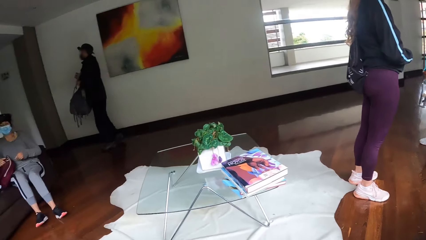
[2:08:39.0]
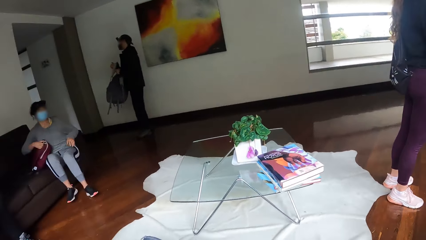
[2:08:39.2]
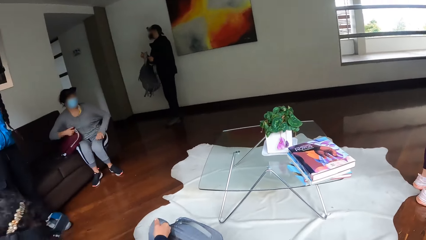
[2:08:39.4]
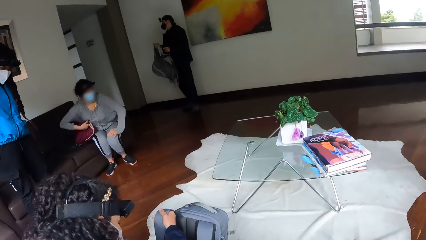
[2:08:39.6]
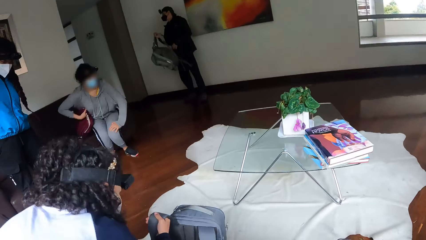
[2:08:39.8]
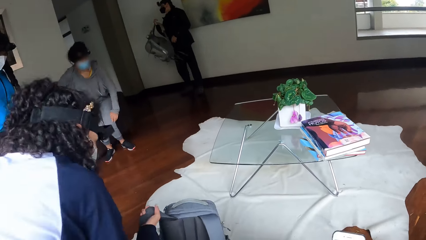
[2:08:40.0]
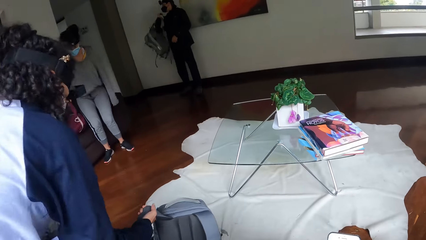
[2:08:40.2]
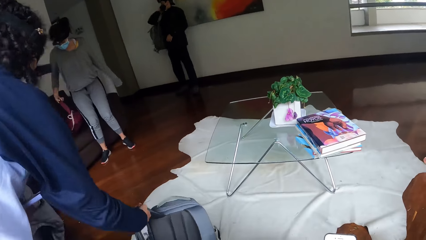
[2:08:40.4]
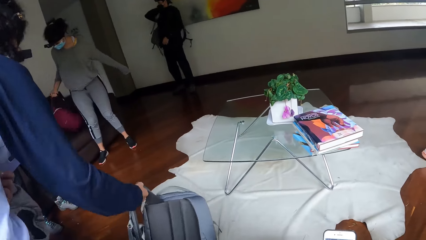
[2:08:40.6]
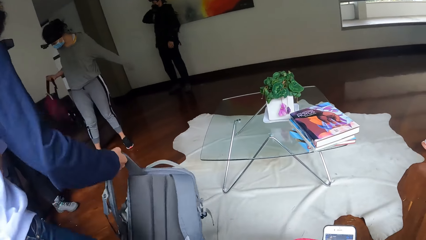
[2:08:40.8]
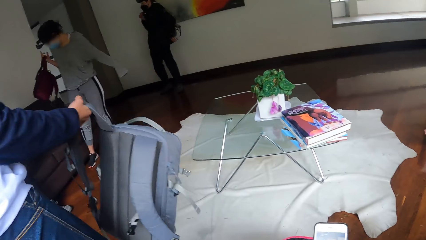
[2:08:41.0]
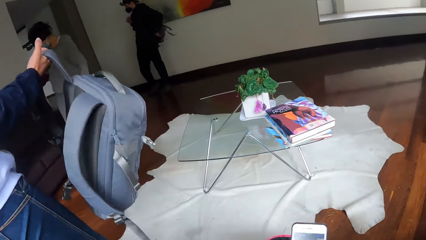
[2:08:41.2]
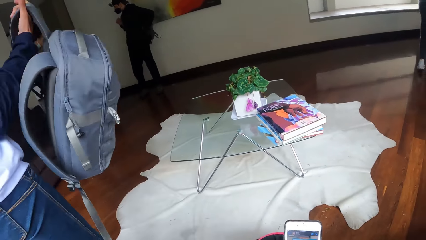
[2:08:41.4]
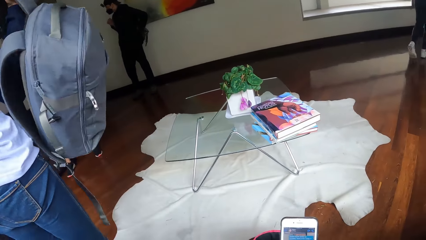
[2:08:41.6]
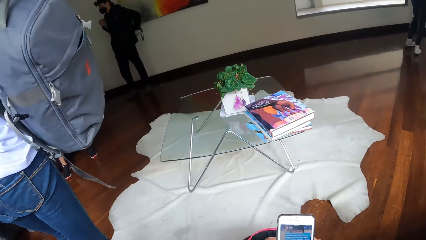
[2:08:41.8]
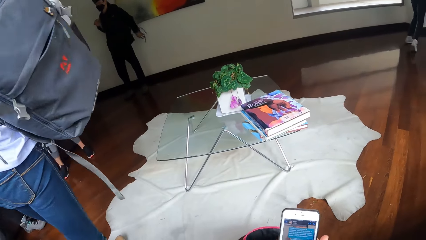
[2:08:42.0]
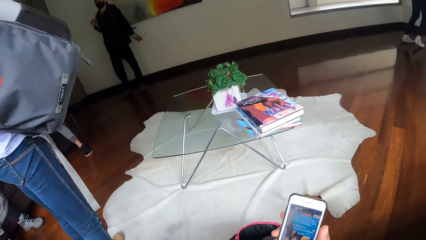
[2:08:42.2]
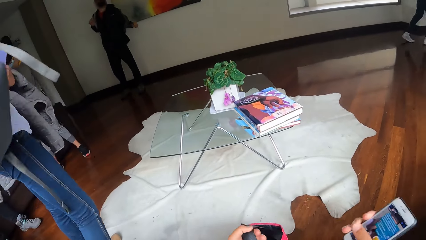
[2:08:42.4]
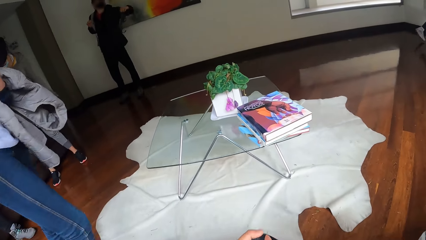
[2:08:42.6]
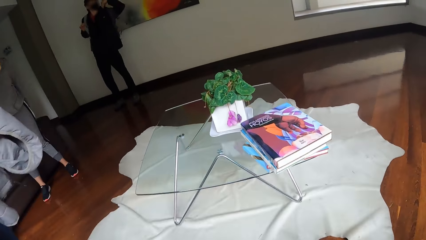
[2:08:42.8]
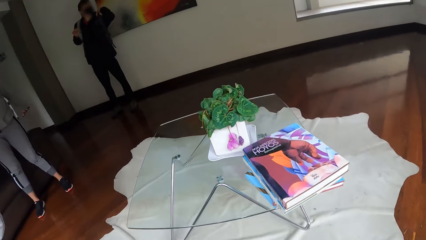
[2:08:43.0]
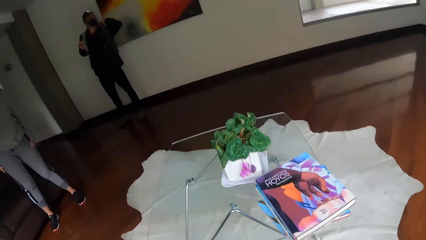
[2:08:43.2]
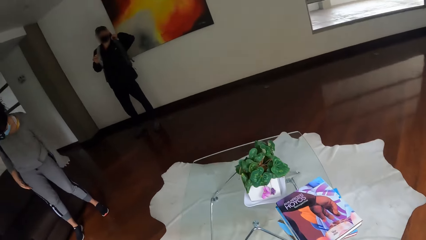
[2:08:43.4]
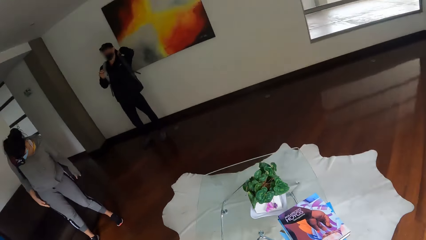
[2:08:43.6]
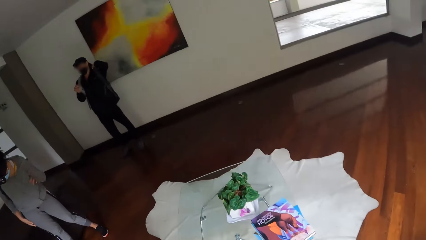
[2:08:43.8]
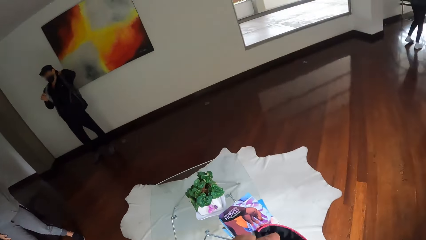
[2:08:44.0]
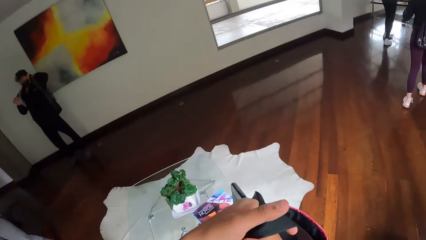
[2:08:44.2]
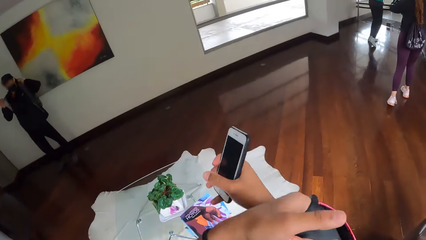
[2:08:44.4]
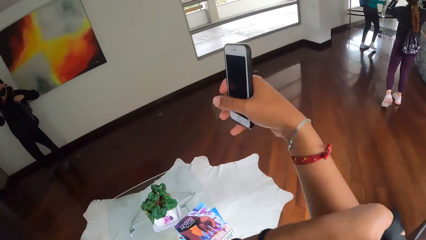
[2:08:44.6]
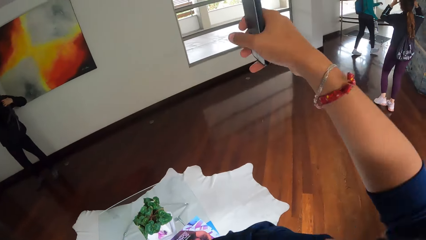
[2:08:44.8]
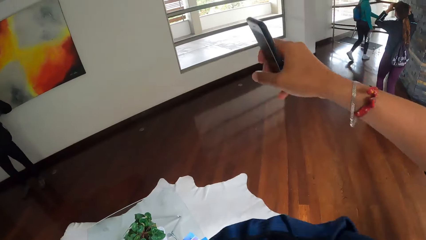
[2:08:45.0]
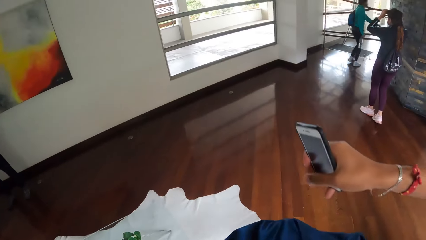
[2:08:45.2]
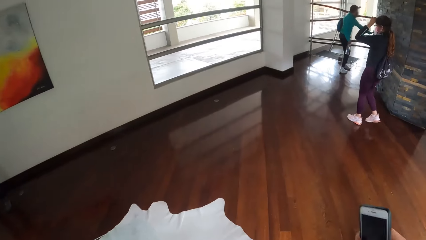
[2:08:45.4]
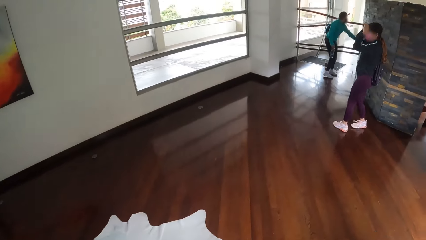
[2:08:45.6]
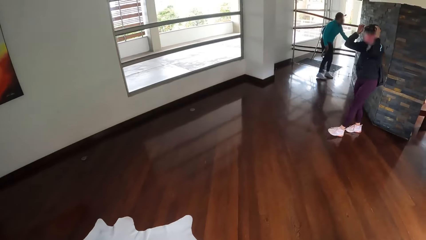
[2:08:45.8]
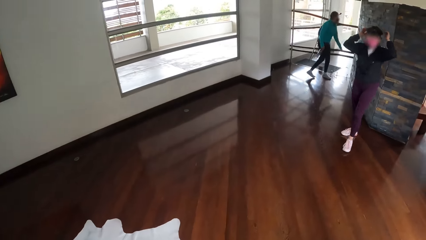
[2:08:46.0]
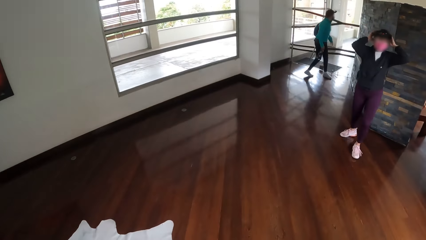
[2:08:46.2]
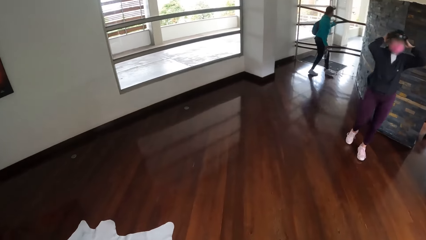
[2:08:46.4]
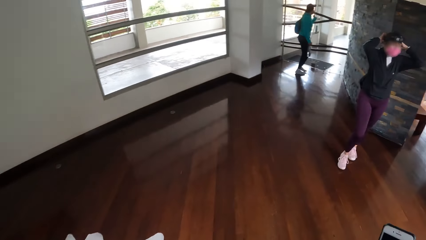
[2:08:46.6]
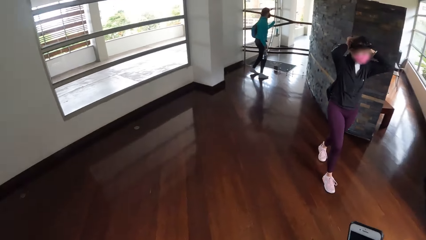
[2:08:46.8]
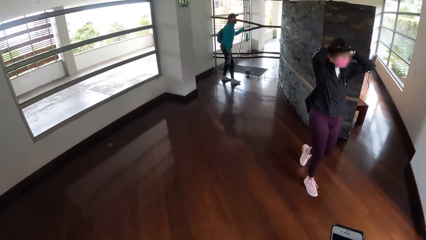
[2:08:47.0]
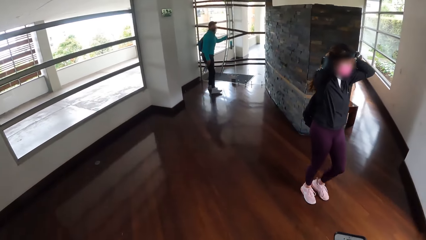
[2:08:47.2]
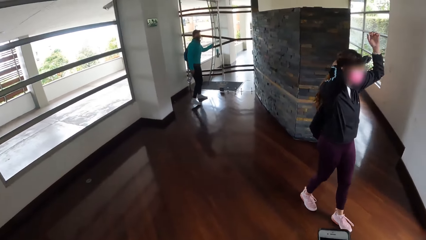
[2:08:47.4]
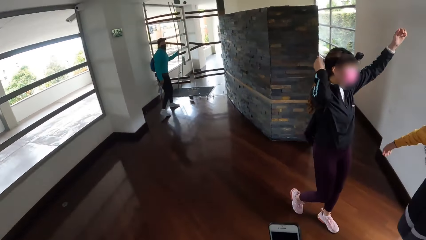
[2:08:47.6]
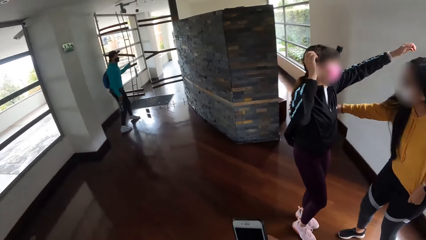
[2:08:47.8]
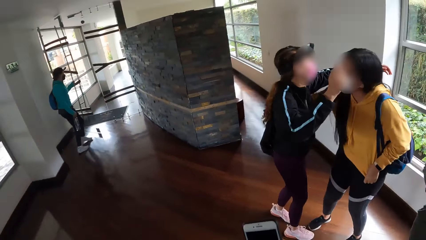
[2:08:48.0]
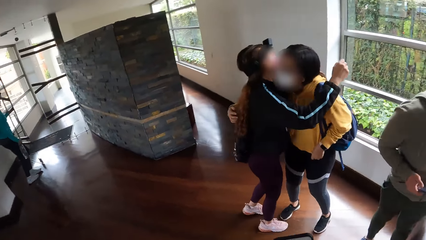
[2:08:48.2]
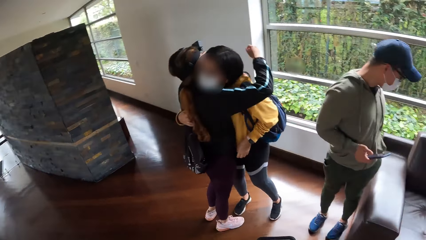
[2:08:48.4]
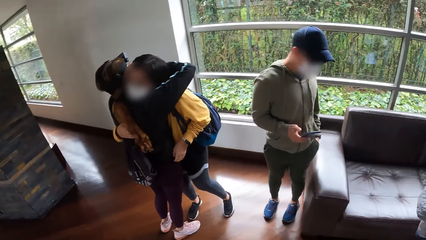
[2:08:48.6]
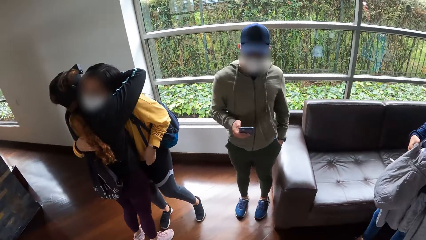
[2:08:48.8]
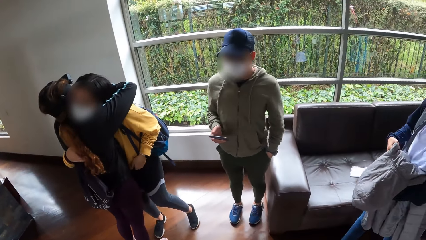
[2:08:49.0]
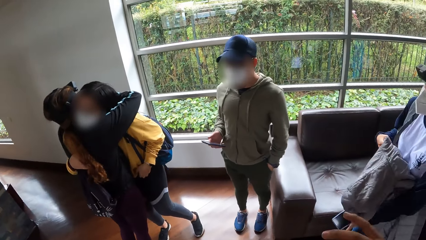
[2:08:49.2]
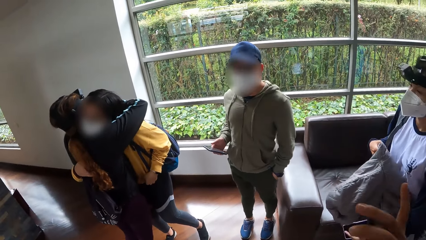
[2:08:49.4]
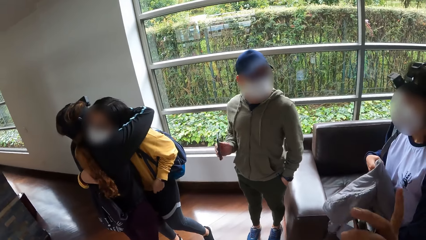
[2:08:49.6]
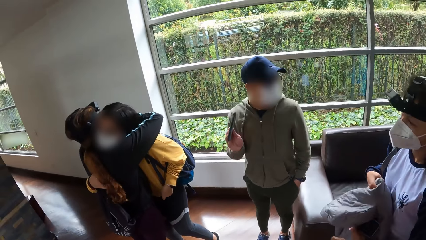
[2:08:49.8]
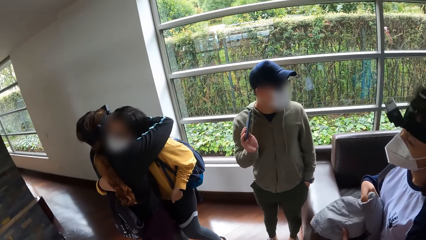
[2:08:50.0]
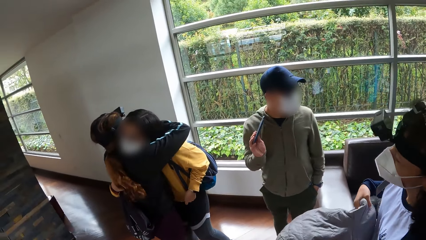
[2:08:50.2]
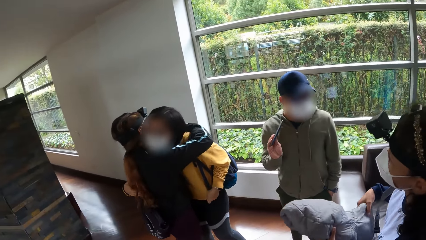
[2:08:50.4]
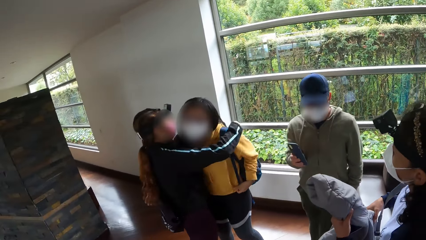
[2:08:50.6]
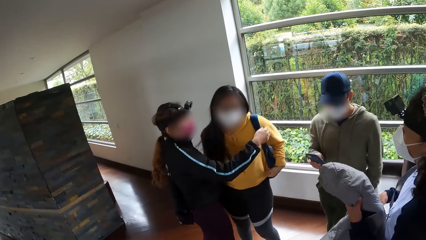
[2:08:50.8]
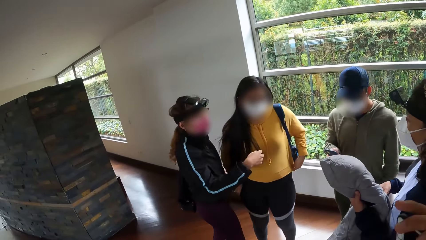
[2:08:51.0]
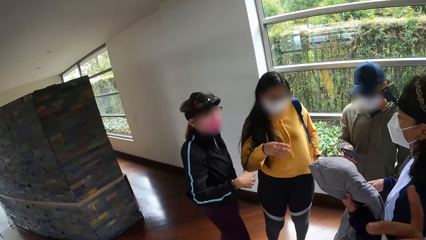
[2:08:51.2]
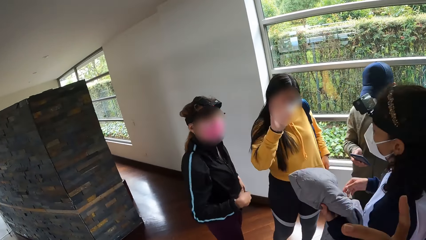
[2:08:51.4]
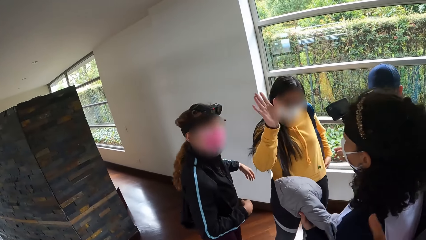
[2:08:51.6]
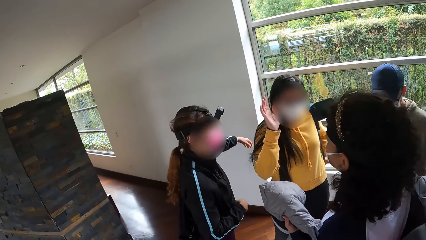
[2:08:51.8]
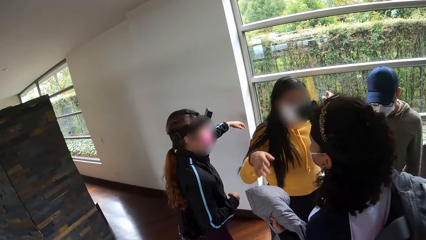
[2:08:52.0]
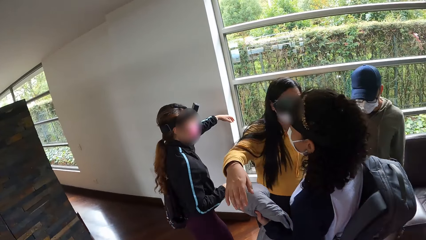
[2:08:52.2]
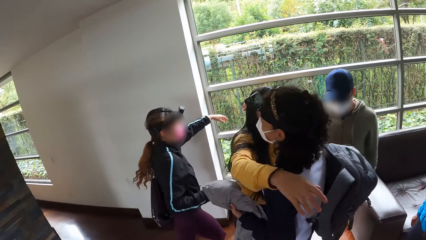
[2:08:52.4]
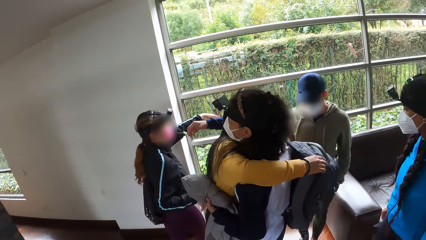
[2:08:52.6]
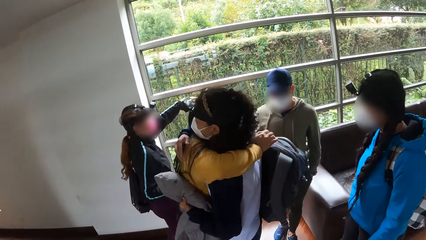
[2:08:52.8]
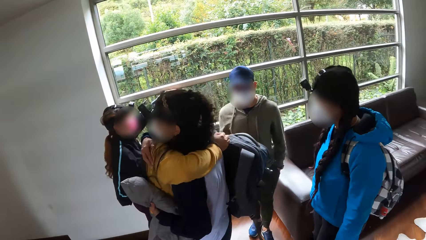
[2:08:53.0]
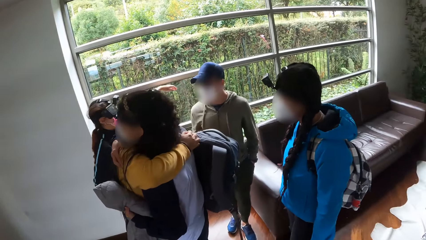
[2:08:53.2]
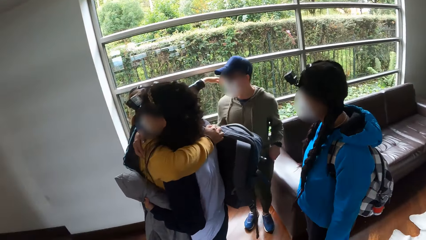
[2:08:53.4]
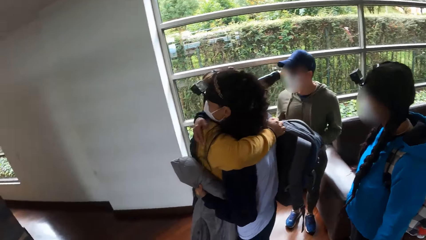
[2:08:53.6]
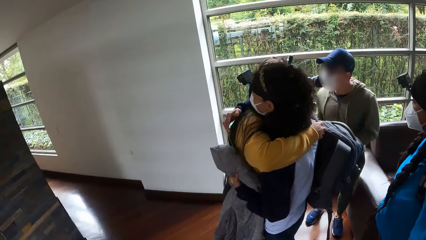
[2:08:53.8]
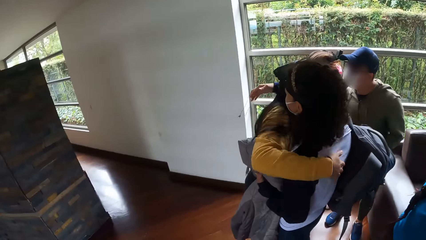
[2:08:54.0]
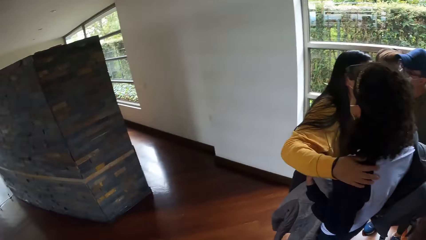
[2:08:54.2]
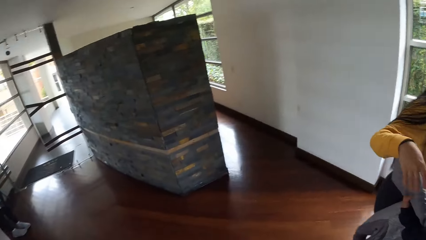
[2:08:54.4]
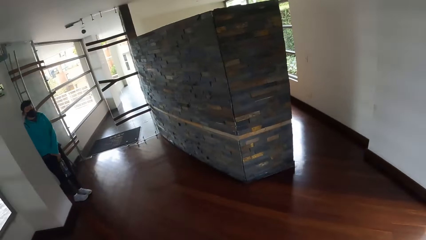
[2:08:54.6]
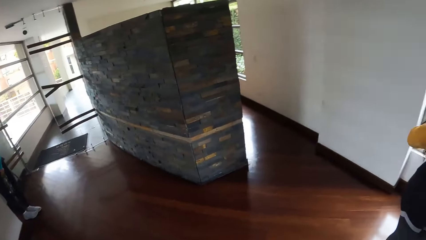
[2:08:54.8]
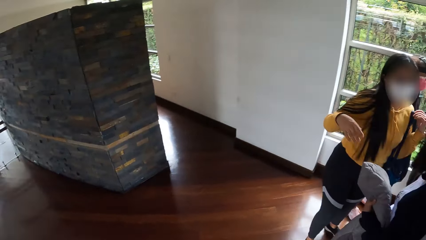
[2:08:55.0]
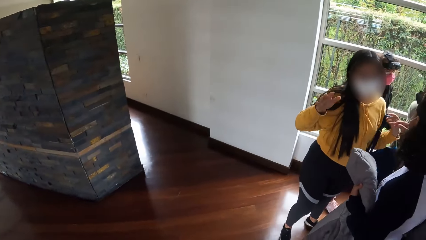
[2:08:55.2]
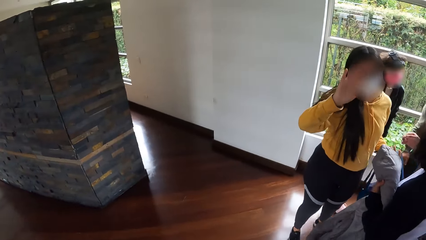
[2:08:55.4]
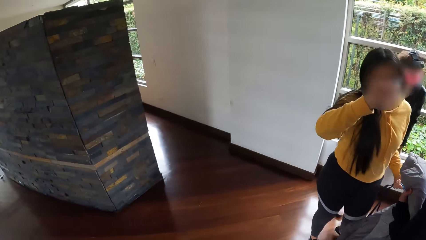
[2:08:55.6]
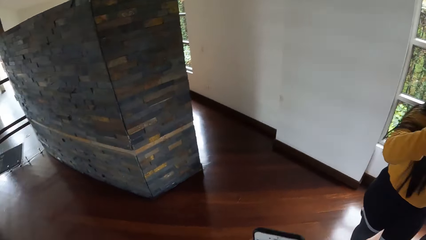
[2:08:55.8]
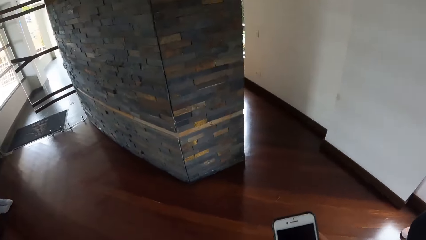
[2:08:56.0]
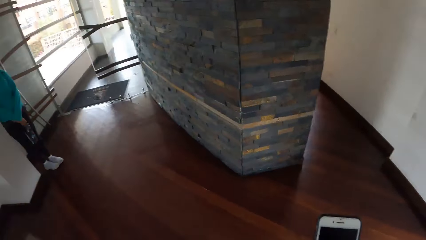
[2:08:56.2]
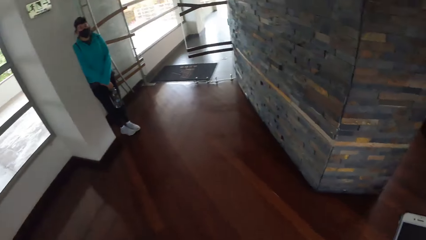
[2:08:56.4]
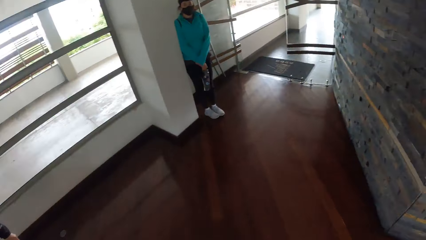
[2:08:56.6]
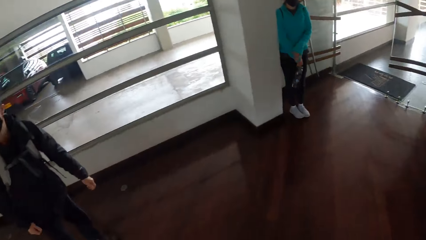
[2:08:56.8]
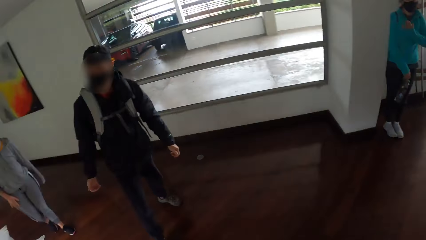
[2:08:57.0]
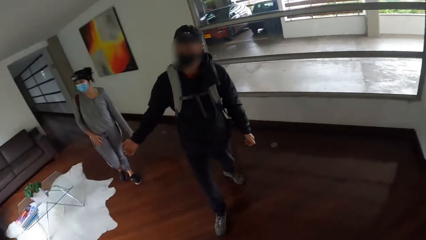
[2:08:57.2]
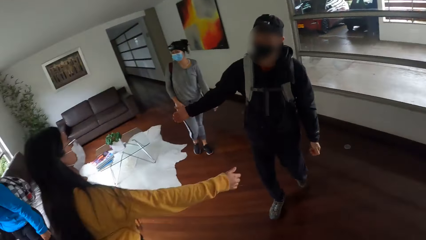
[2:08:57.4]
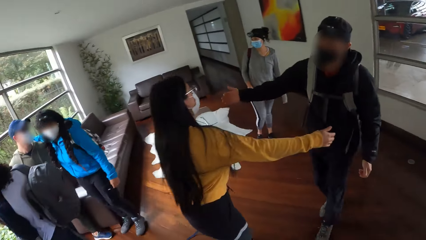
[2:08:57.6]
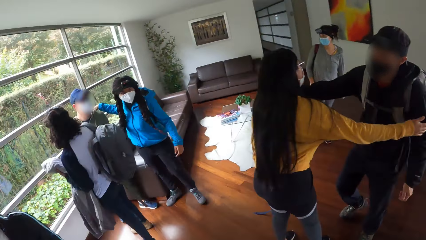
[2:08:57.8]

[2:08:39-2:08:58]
A woman wears a bag on her back. Another woman stands up. The camera wearer operates the phone. A third woman stands up and carries the bag. The second woman carries the bag. The third woman carries the bag, and wears the bag on her back. The camera wearer arises from the chair. She places the bag on the shoulder and wears the bag on her back. She walks around the house. A fourth woman and a fifth woman hug each other. The second woman carries a jacket with her left hand. The second woman carries the jacket to her left hand. The second woman hugs the fourth woman. The fifth woman hugs a man. The camera wearer looks around the house. She holds the mobile phone in her right hand. The fourth woman hugs another man.
